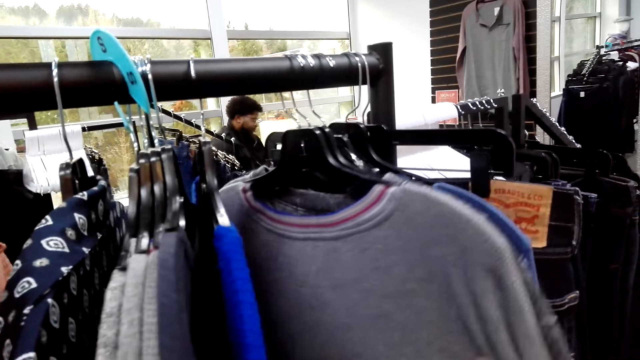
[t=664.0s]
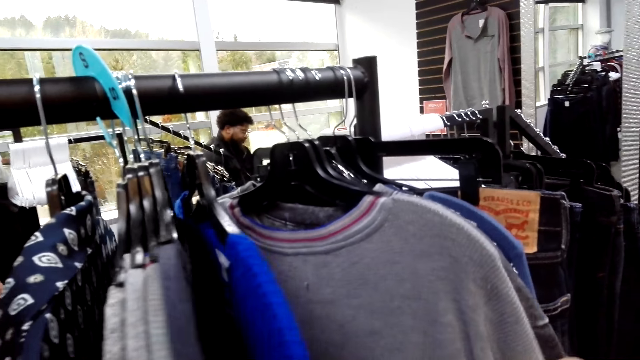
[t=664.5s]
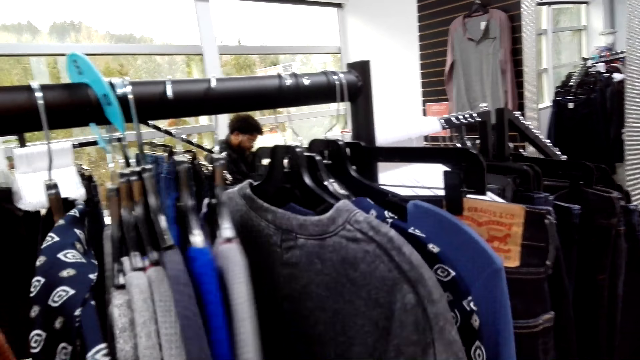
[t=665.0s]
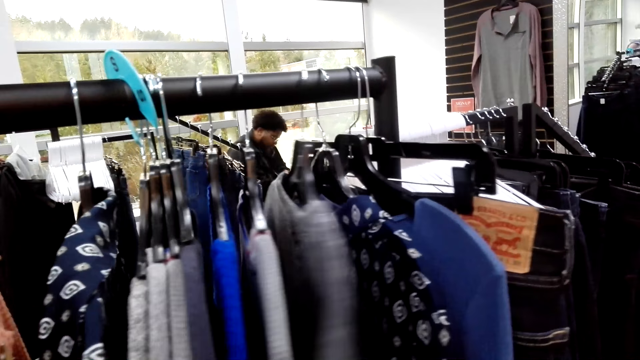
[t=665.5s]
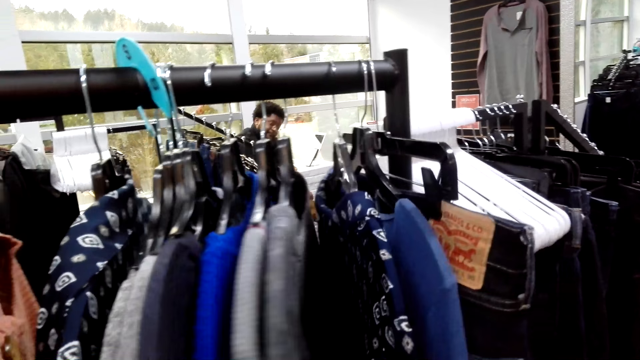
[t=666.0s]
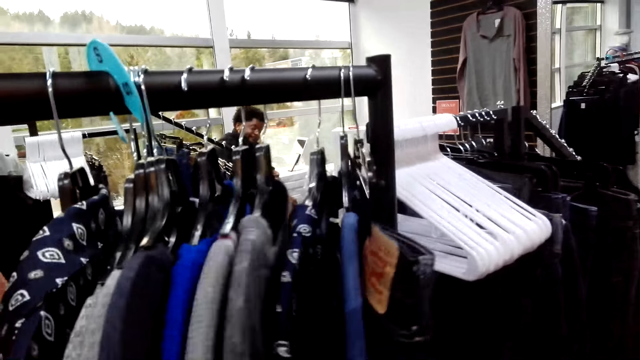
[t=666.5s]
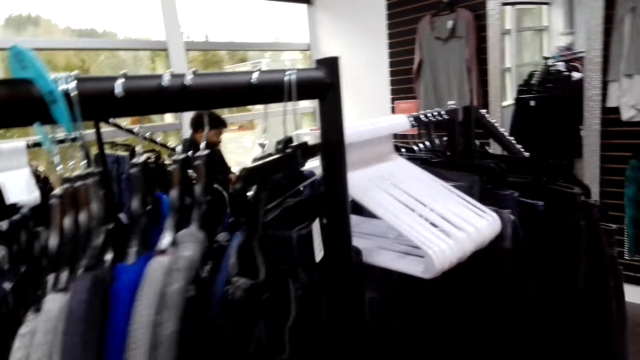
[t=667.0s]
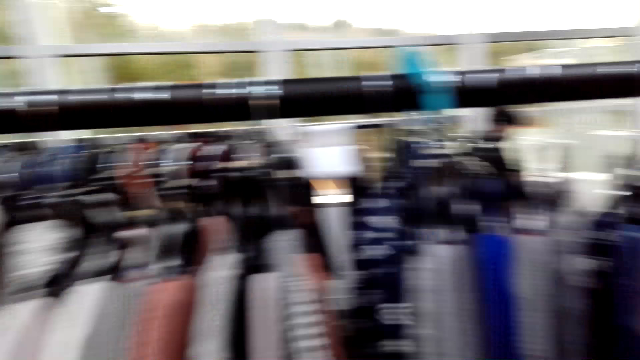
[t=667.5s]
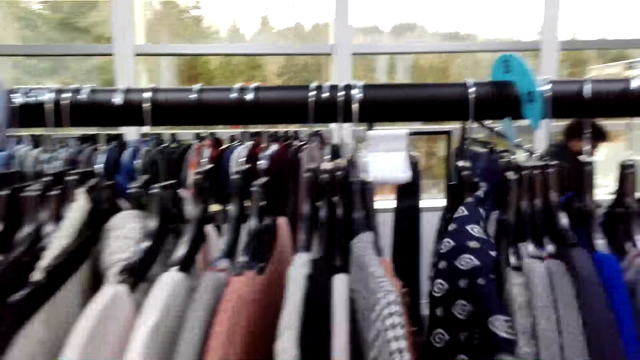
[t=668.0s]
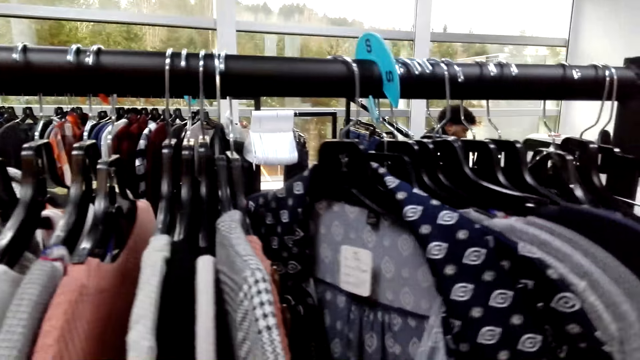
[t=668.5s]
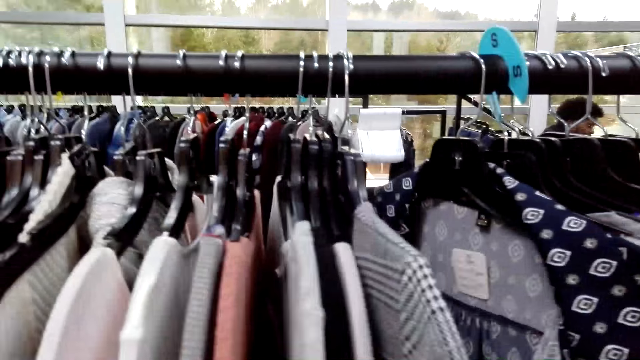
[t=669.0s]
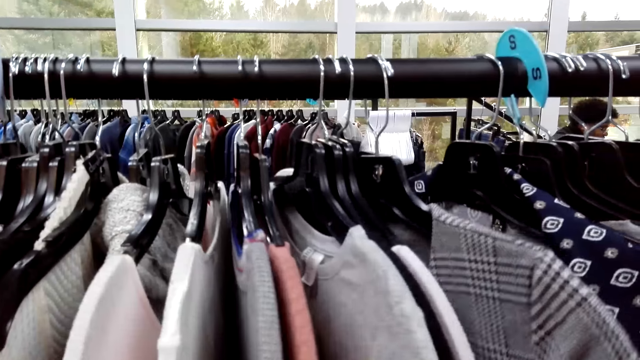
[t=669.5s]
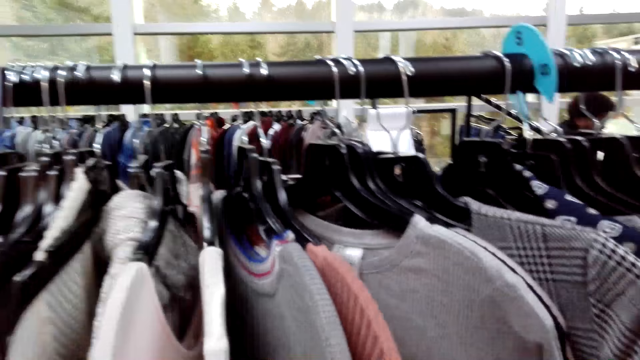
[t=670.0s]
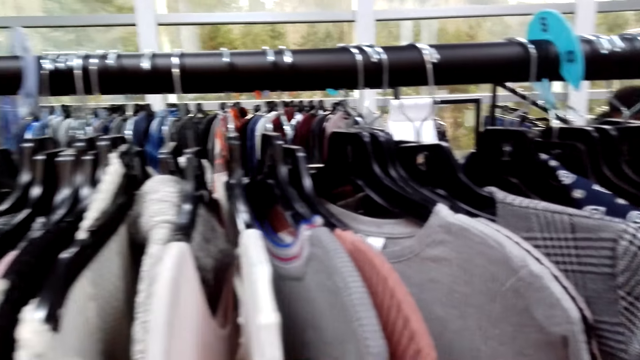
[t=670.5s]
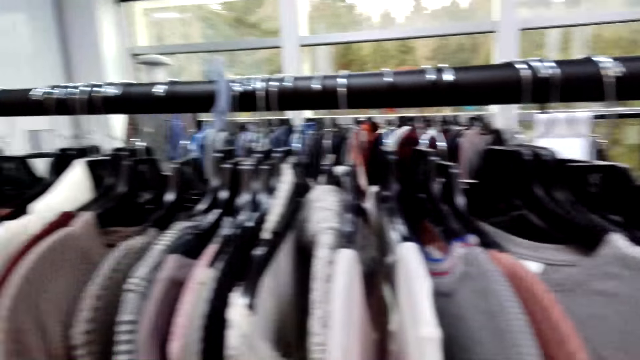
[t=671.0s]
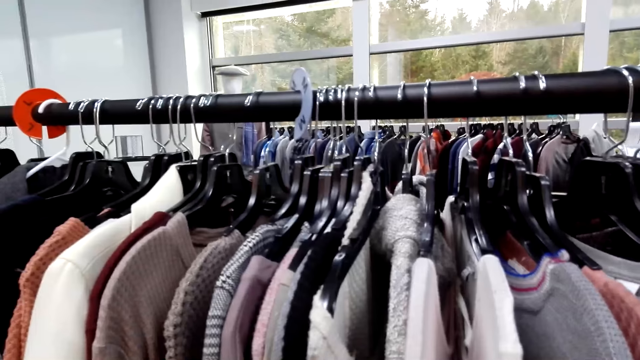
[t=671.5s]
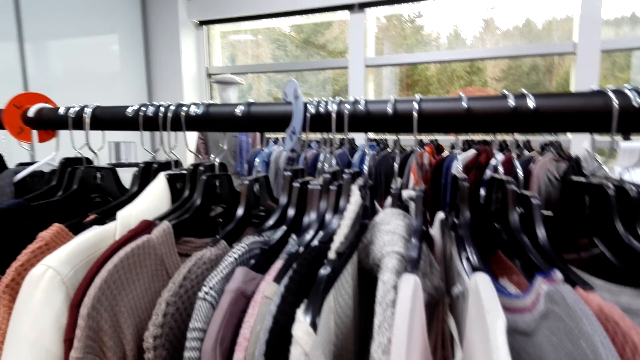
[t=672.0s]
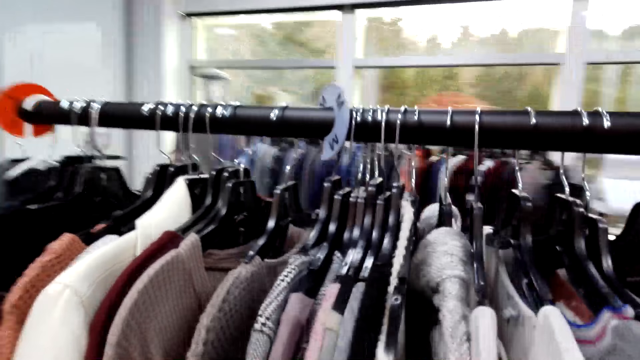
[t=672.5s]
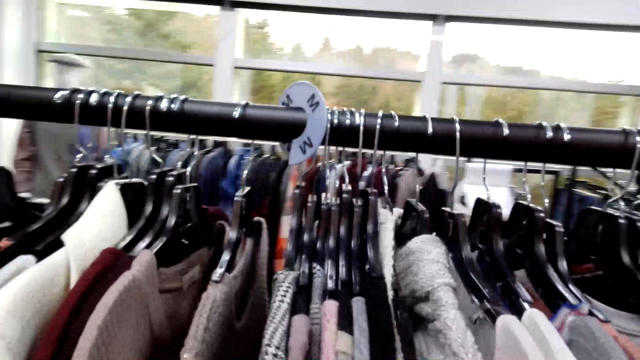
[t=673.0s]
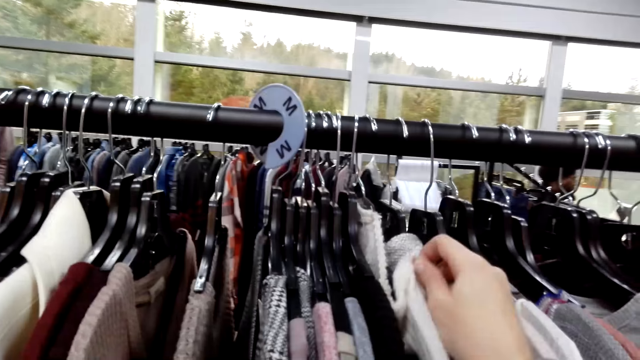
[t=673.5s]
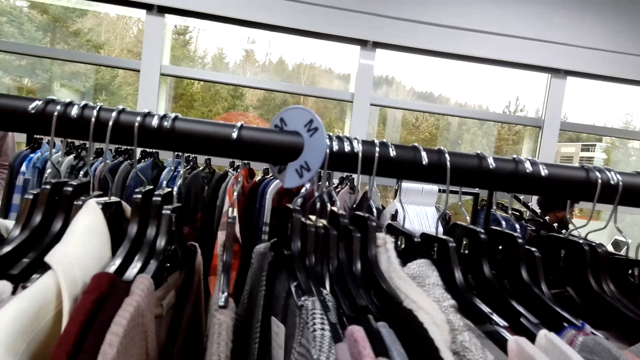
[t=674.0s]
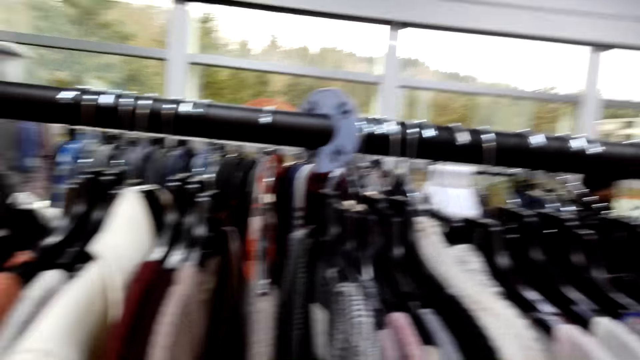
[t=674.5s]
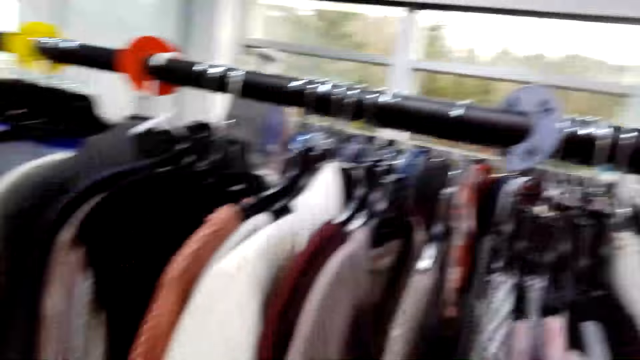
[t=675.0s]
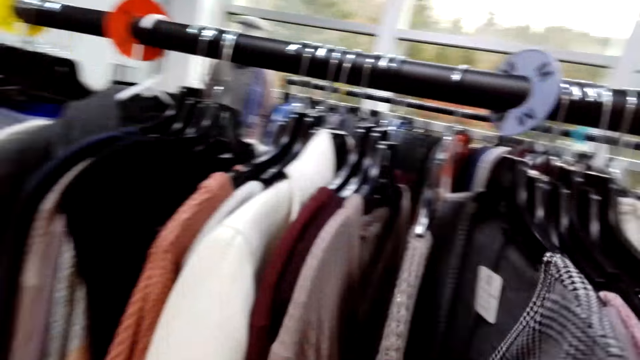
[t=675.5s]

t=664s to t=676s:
The camera wearer pushes the clothes aside with the right hand. They touch the clothes. They look around. They touch the clothes.

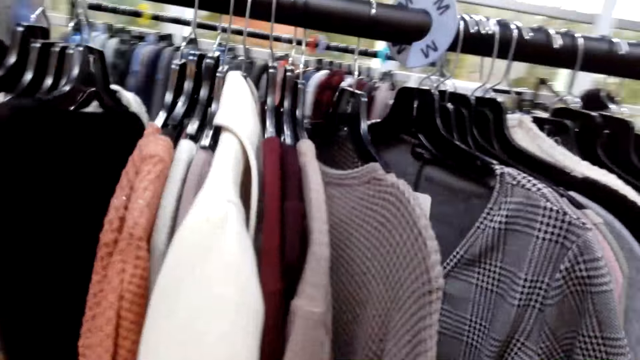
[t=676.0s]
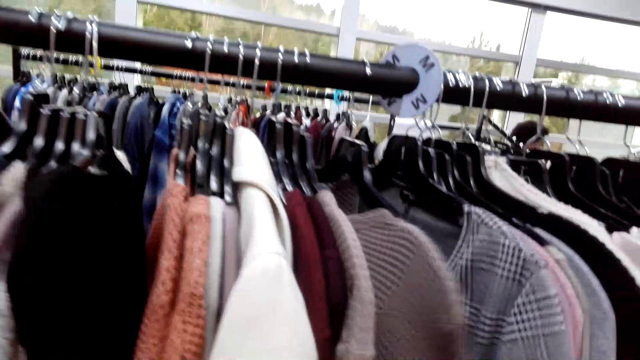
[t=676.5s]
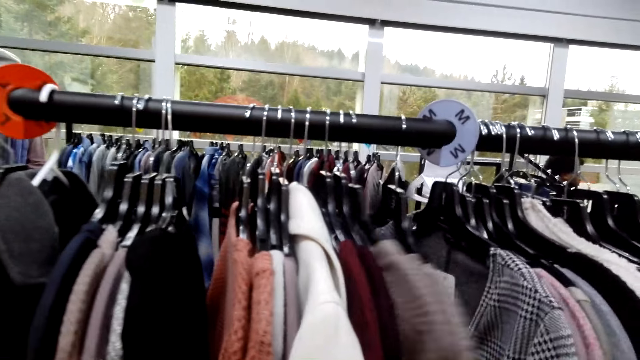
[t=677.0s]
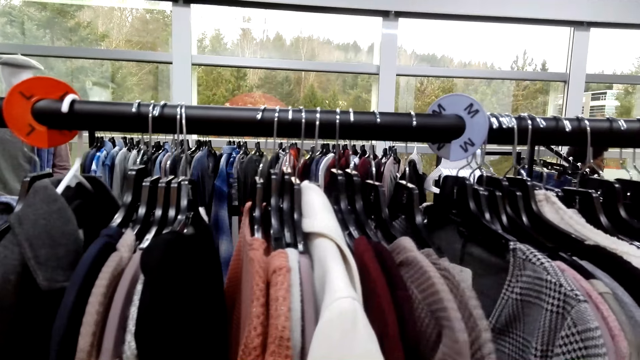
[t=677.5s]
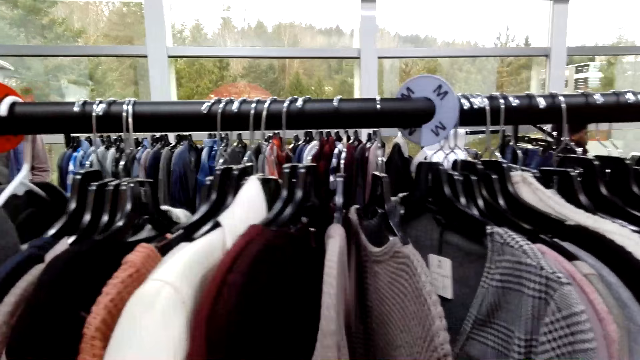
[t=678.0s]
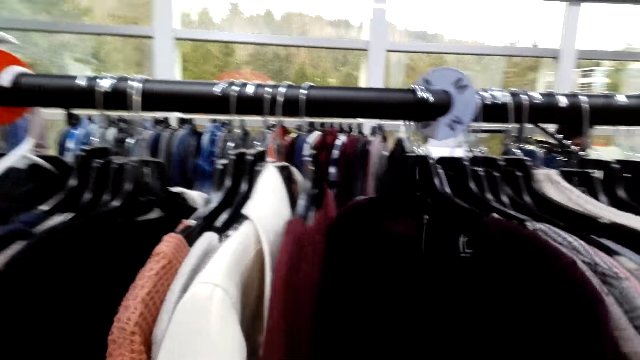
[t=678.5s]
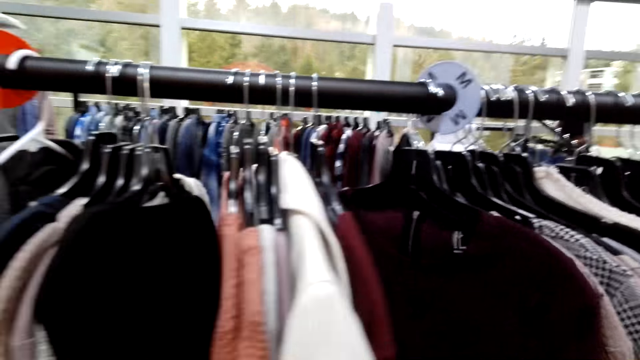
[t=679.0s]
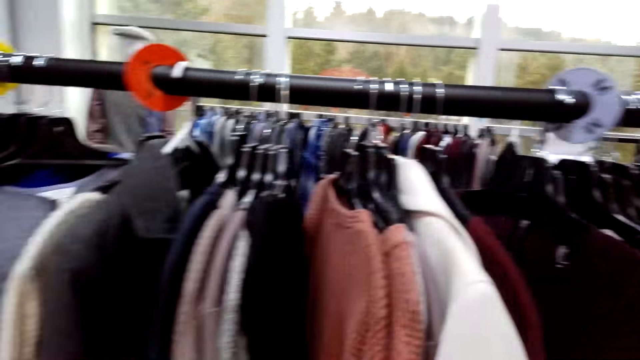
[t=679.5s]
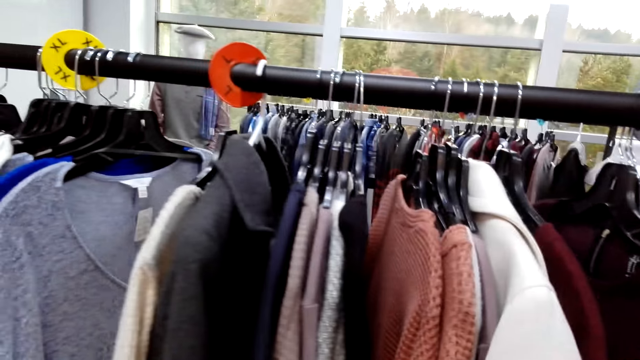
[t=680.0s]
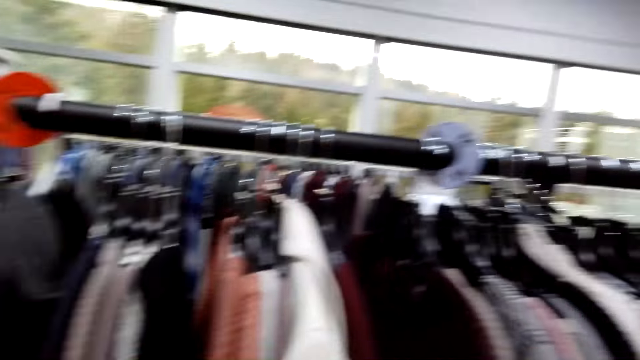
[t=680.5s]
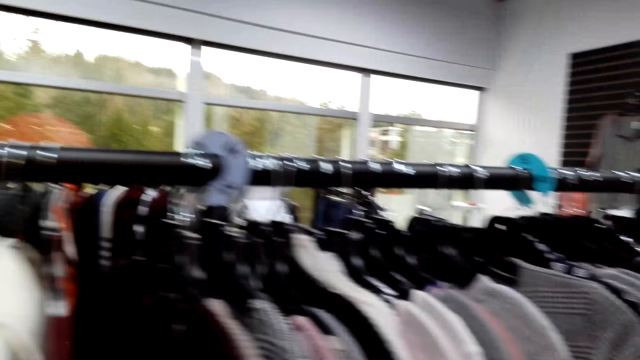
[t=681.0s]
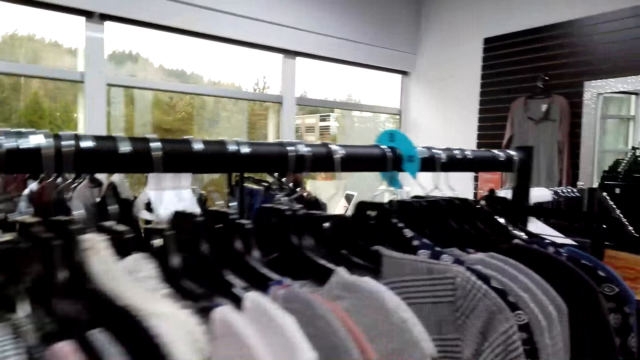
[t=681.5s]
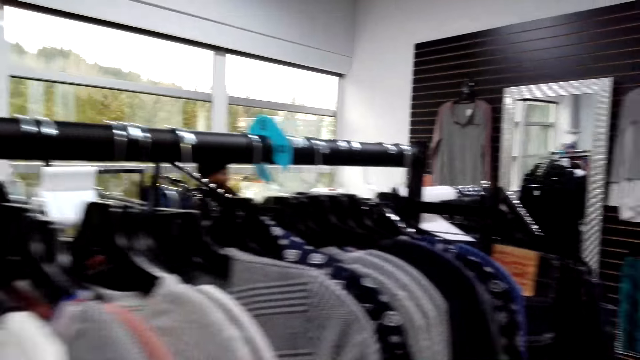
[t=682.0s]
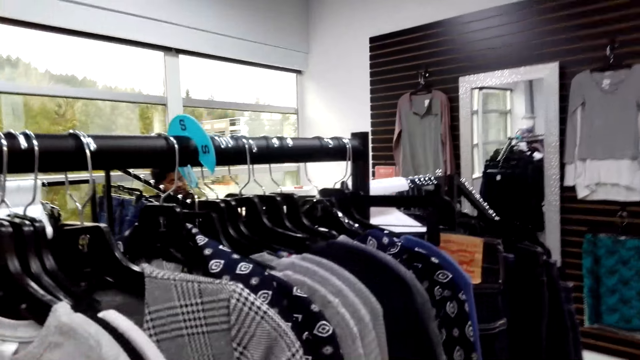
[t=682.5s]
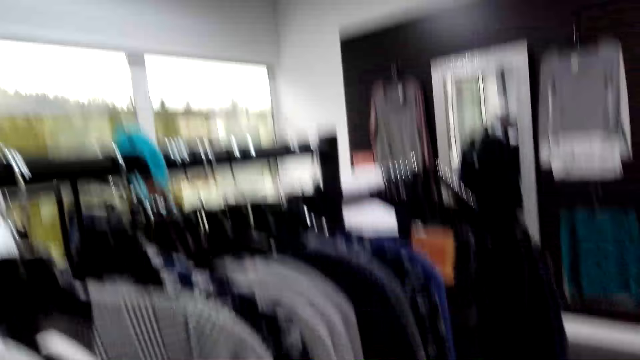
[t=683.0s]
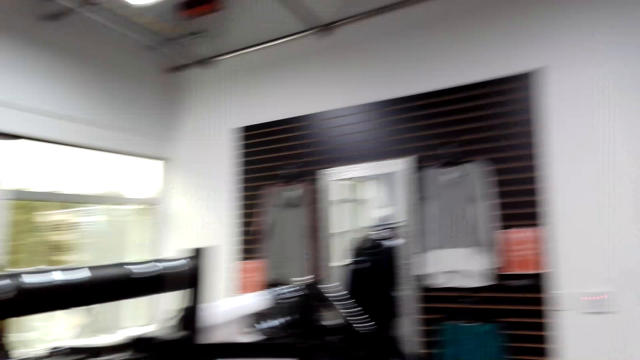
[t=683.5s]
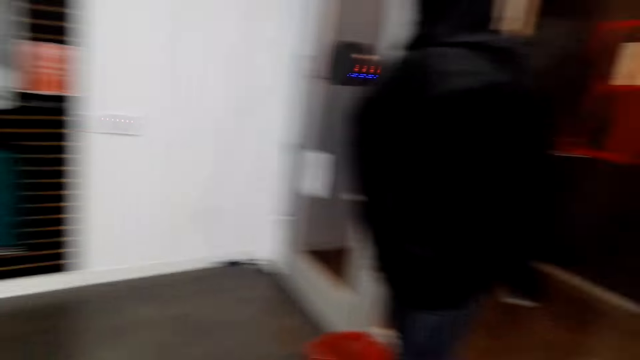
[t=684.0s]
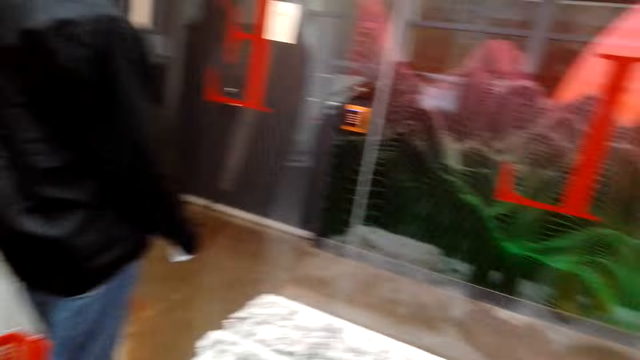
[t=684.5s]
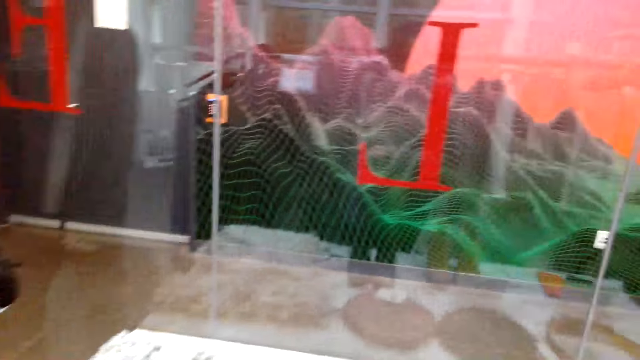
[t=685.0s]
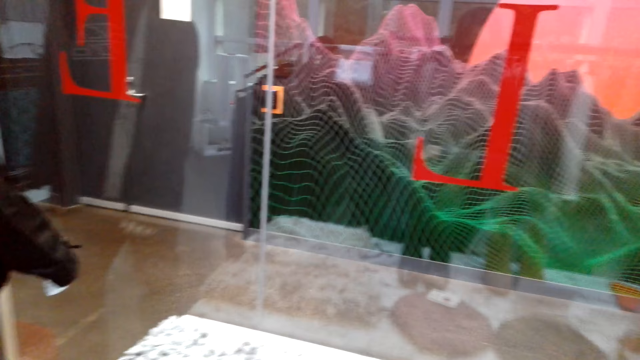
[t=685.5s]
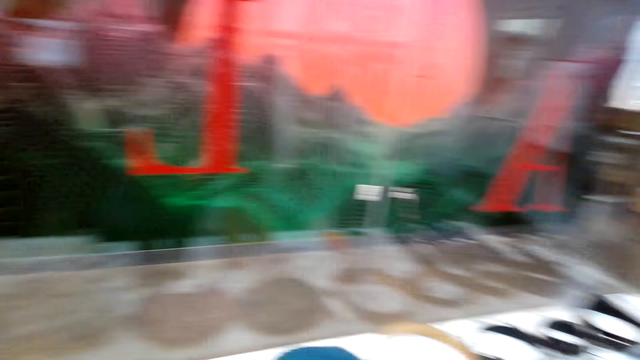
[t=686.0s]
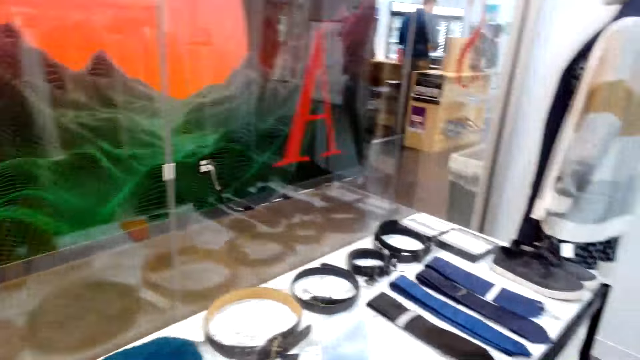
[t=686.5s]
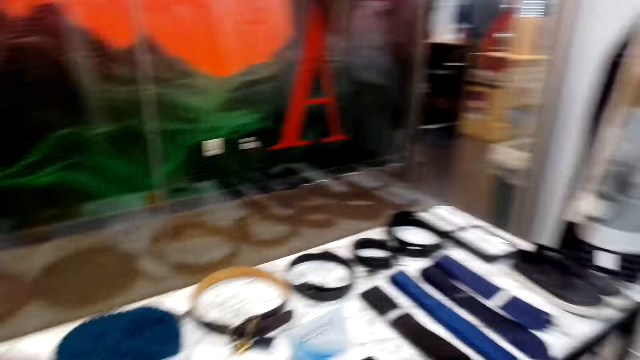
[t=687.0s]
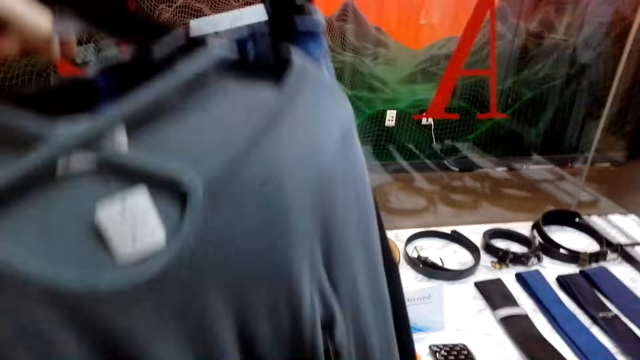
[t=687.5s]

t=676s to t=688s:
The camera wearer moves around. They turn around the counter.
